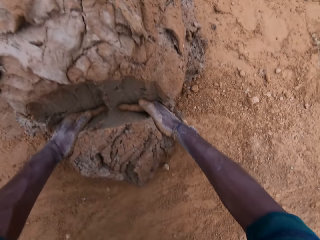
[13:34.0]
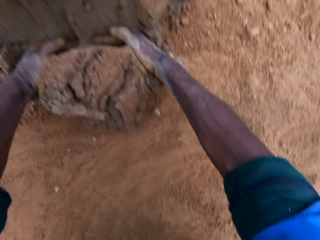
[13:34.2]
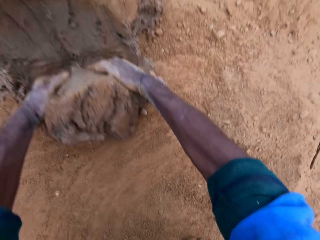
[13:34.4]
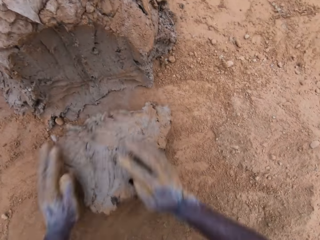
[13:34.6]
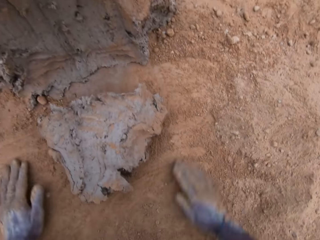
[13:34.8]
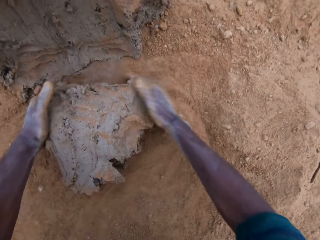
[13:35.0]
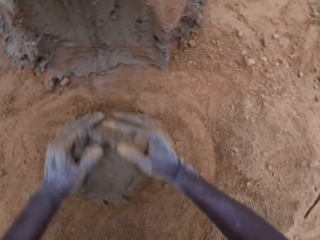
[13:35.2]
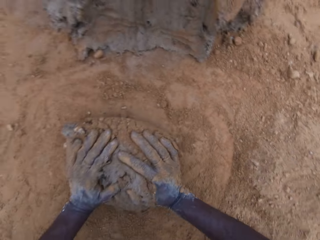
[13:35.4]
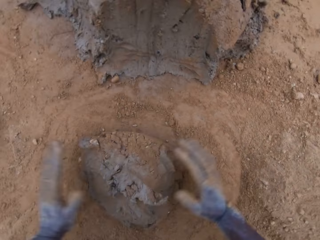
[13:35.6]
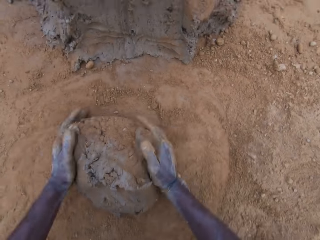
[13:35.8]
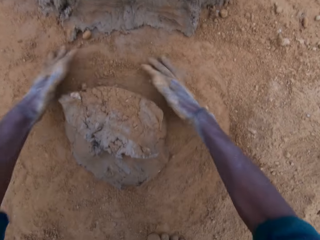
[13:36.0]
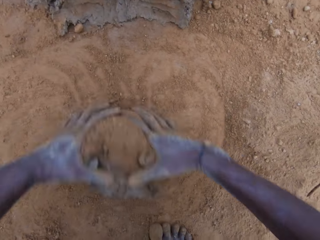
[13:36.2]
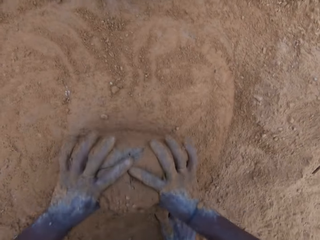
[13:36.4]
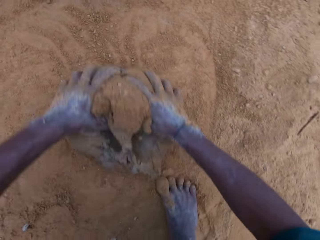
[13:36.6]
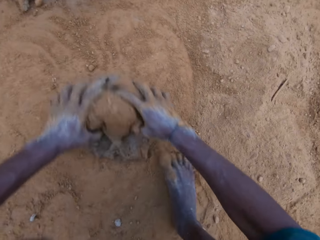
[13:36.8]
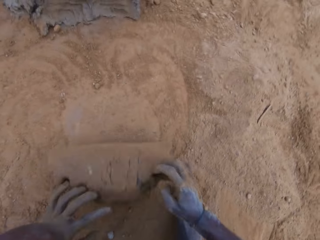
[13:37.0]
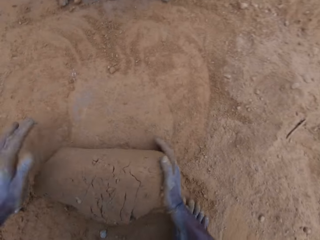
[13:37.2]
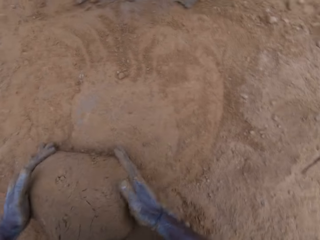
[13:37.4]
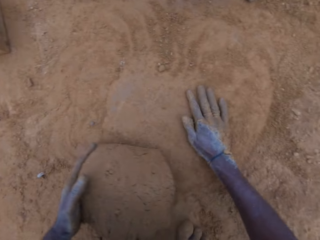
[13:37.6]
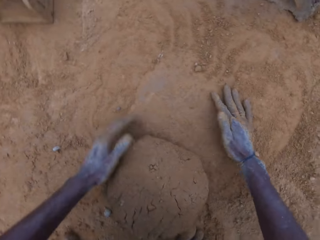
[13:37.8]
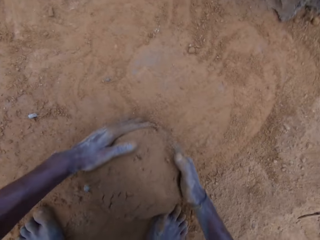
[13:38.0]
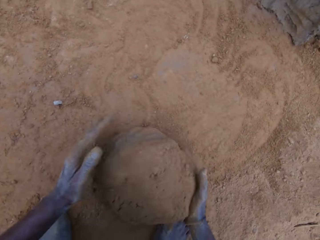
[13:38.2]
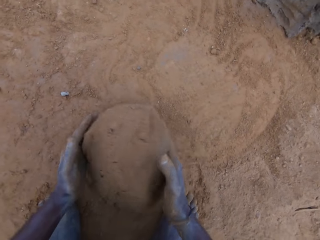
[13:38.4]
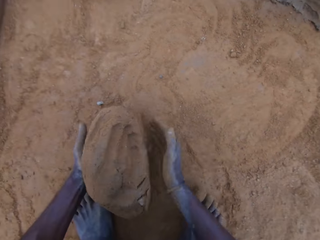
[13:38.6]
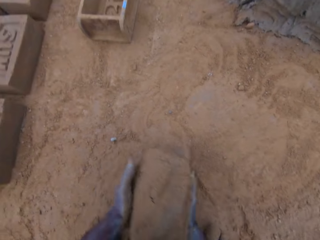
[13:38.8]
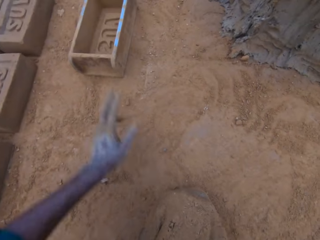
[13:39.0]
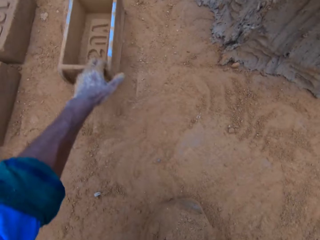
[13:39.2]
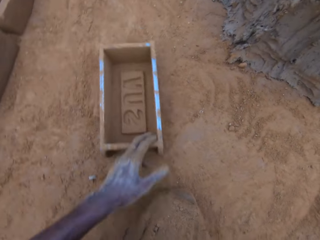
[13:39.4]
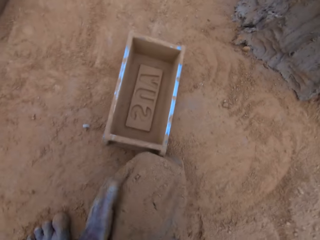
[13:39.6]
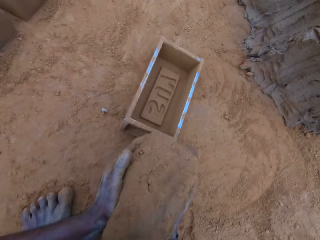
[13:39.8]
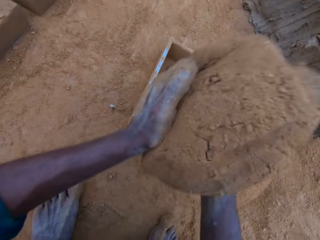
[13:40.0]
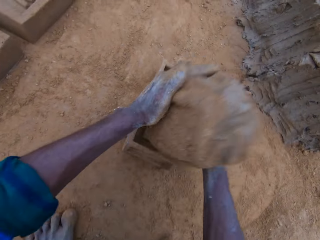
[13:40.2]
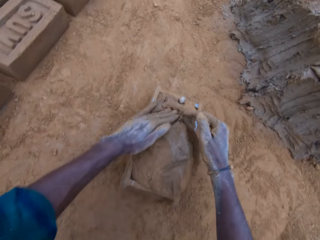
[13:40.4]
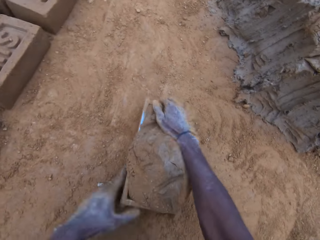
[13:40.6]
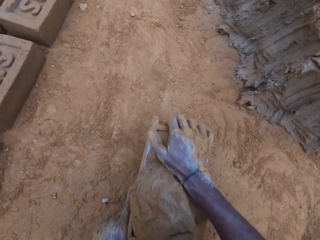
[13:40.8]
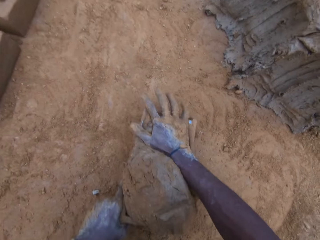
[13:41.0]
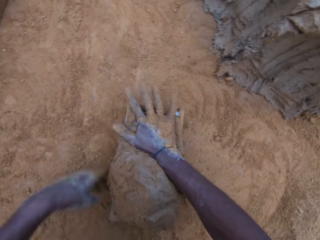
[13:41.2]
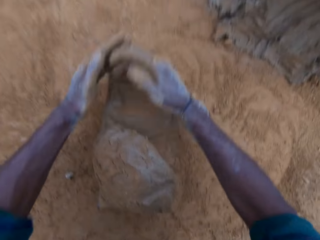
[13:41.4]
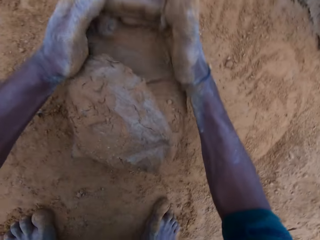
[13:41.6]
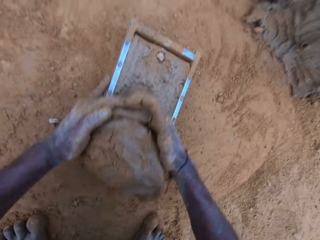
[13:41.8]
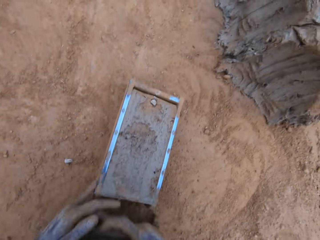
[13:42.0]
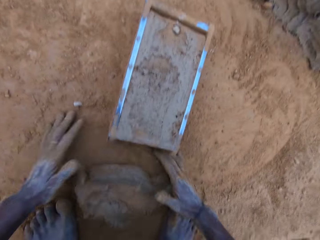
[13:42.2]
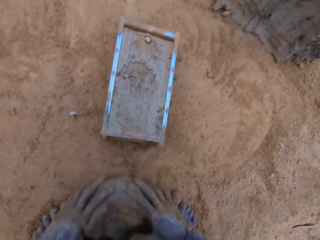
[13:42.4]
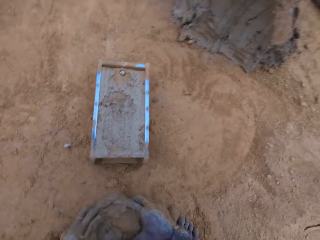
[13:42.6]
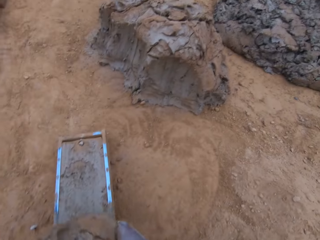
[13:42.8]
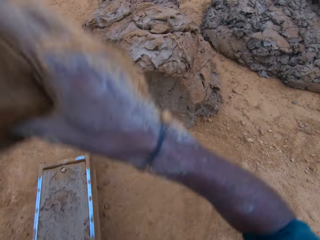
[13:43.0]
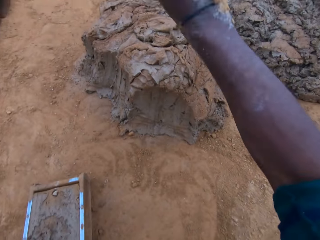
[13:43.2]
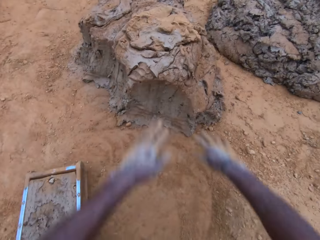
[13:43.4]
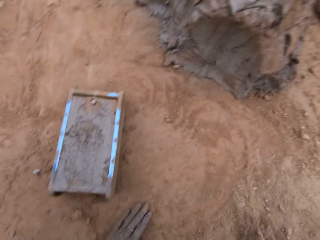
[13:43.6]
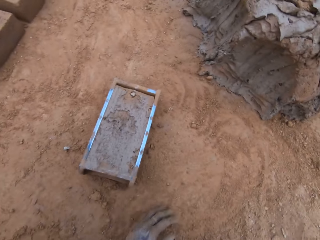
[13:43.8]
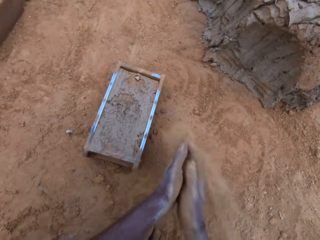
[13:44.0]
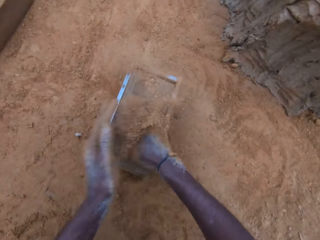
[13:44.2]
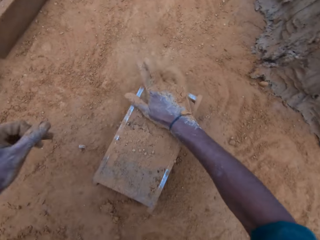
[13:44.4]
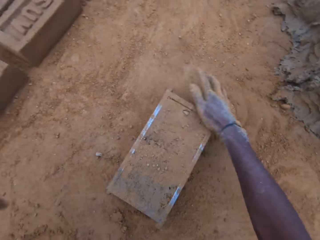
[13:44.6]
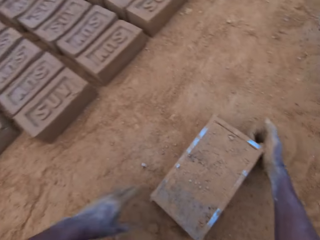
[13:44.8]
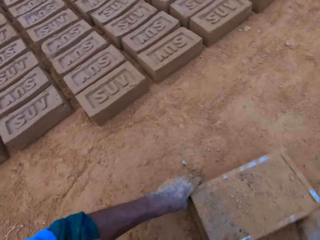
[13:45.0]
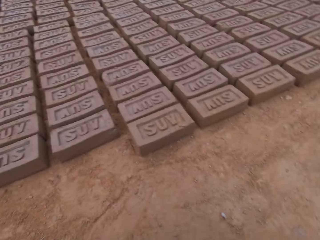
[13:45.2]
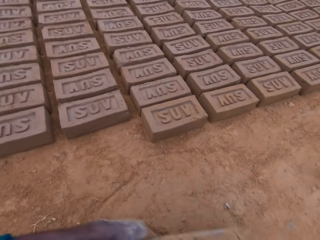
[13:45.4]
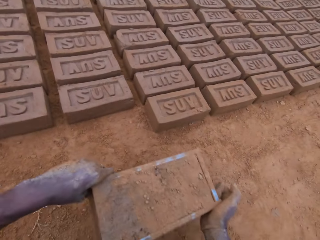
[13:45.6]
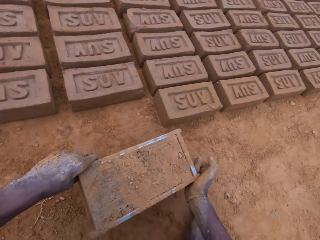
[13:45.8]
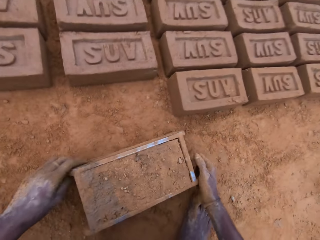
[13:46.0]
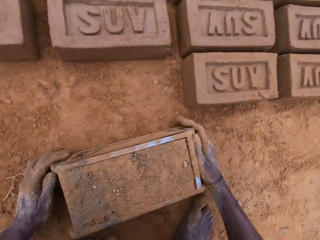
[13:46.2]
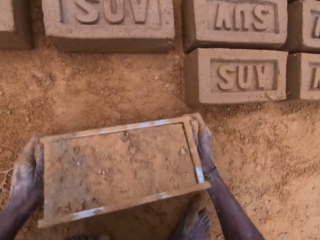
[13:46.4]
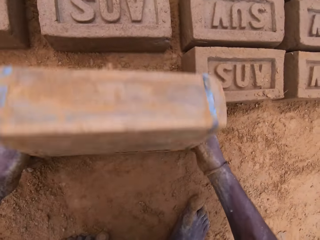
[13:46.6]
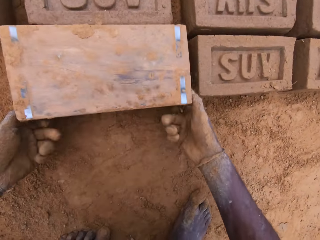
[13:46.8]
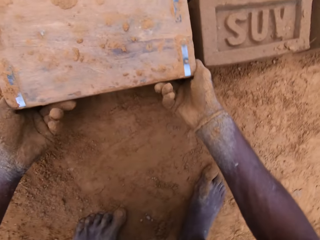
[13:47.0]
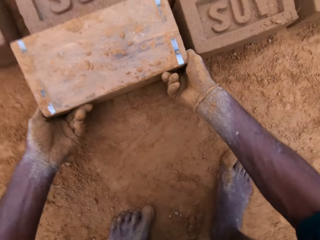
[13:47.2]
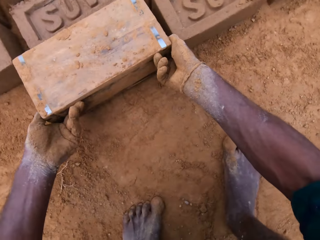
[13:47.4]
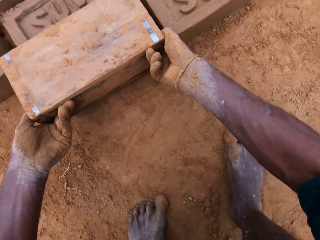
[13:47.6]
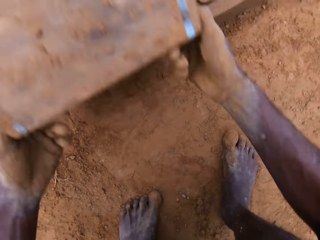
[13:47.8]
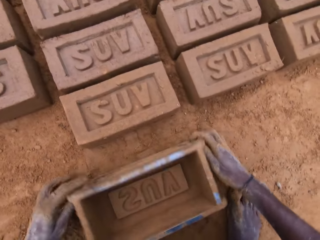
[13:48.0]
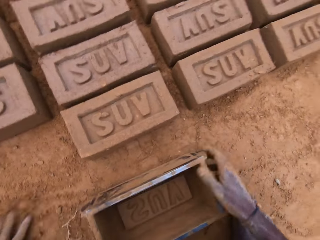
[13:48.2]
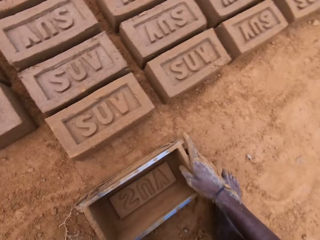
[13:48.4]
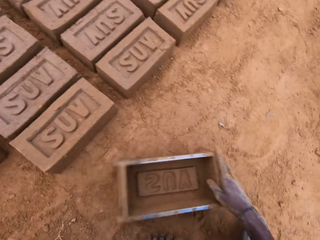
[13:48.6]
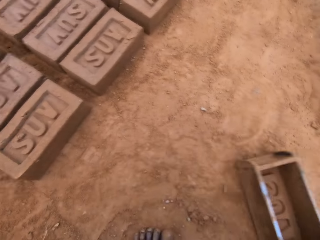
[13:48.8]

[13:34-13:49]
The camera wearer scoops mortar or mud with his hands. He rolls the mud on the ground. He mixes the mortar on the ground. He pulls the mold closer on the ground. He carries the mortar from the ground. He drops the mud in the mold. He compresses the mud in the mold. He cuts the mud from the mold. He levels the mortar in the mold with his hands. He takes the excess mortar on the ground. He throws the mortar. He wipes his hands with soil. He sprinkles the soil on the mold, spreads the soil in the mold. He rubs sand on the mold. He carries the mold. He picks up the wooden brick mold from the ground. He puts down the wooden brick mold on the ground. He puts down a clay mixture from the wooden brick mold on the ground. He turns the mold upside down. He retrieves the mold. He puts down the wooden brick mold on the ground.

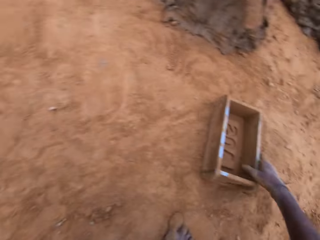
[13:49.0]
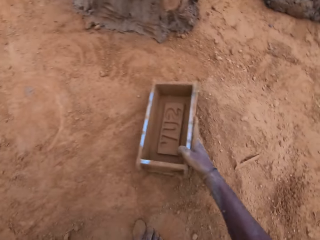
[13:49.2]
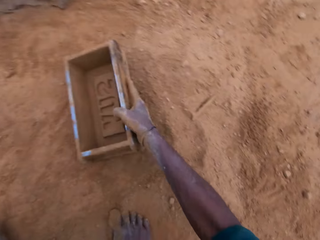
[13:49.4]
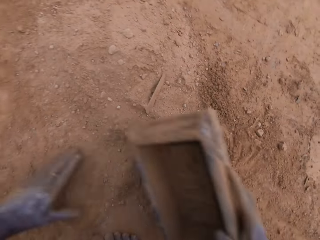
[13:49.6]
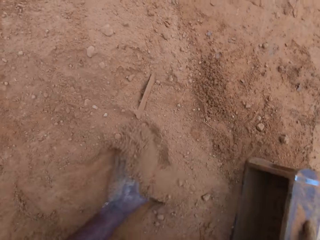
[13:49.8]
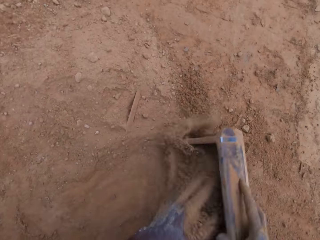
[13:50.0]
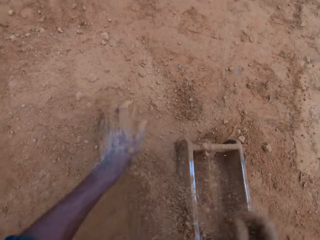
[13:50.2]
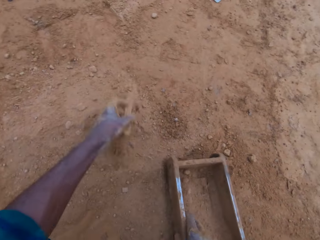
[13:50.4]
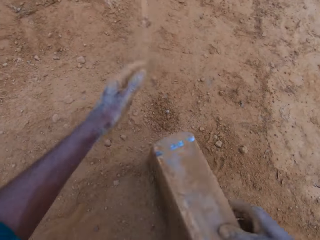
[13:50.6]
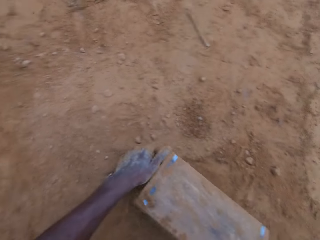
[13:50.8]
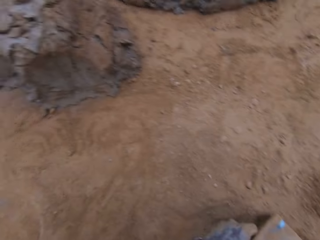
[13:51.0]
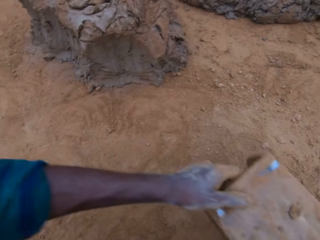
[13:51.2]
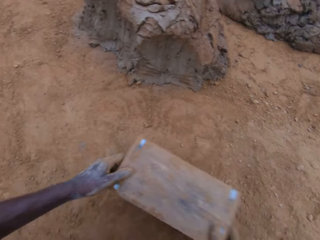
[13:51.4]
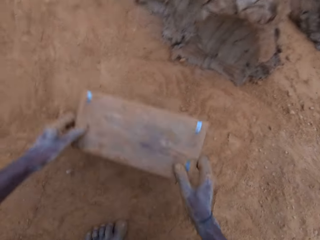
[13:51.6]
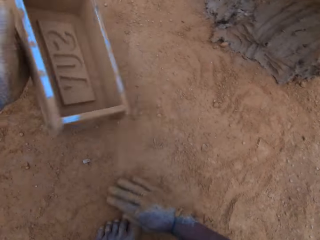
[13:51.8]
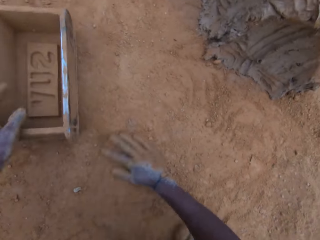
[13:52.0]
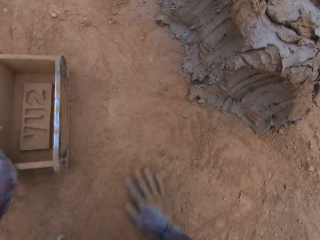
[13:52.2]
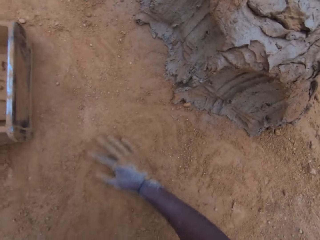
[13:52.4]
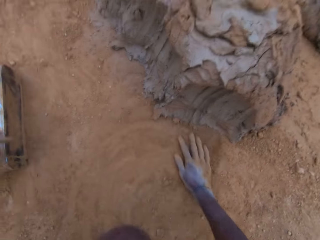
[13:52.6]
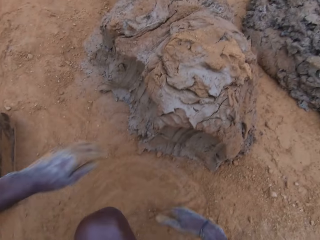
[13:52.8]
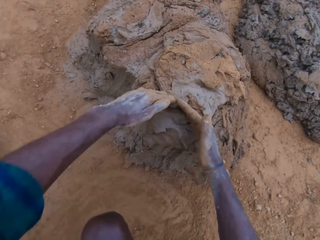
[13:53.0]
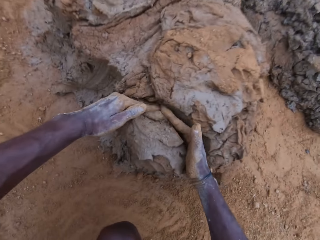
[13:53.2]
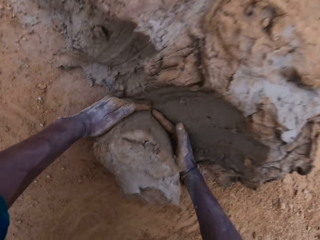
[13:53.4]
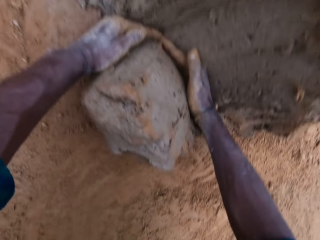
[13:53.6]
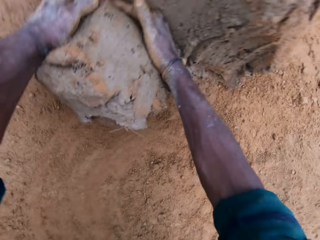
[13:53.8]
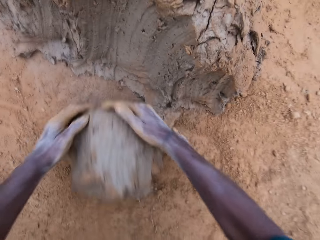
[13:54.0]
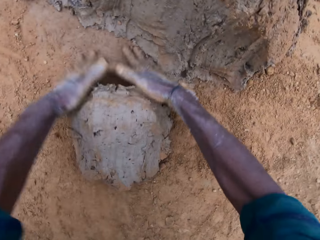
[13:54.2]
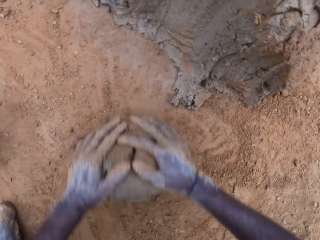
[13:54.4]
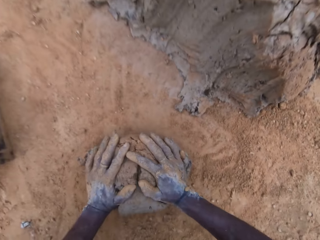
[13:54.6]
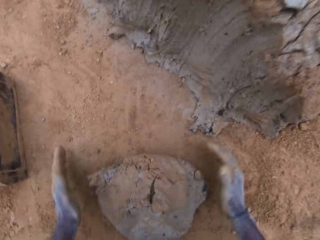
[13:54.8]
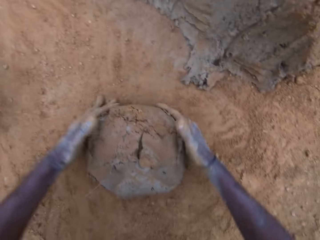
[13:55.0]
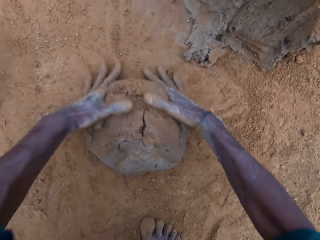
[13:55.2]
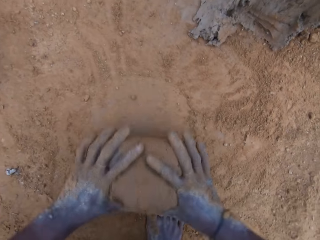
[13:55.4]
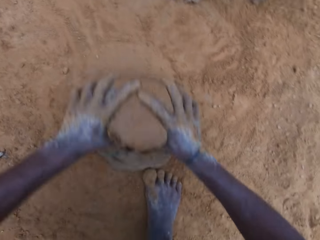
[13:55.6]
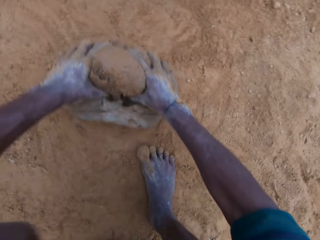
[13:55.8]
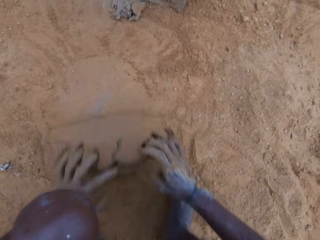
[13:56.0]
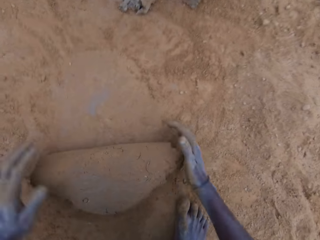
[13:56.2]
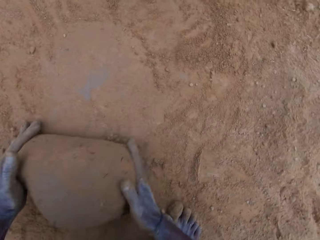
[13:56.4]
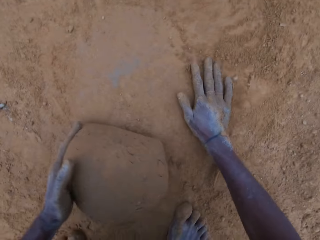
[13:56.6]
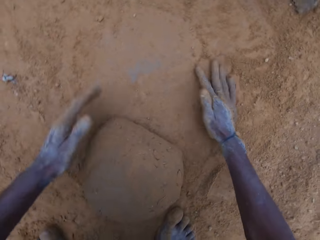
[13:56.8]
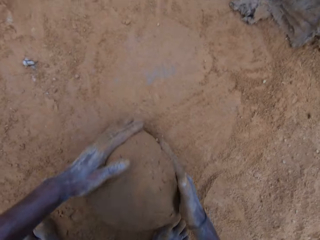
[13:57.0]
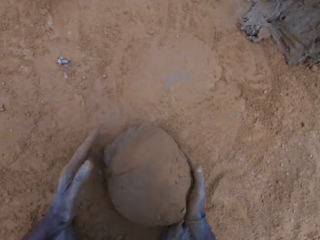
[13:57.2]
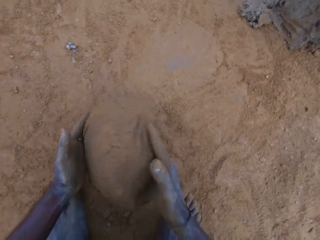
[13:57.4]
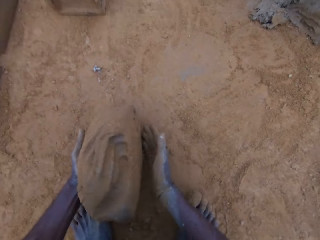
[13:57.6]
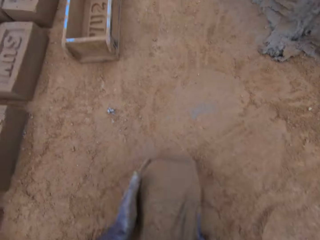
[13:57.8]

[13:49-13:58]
The camera wearer moves a wooden brick mold on the ground. He puts soil or sand in the wooden brick mold. He pours away the sand in the mold. He flips the wooden brick mold on the ground. He puts down the wooden brick mold on the ground. He assembles the soil on the ground with hands. He rubs his hand on the ground. He scoops mortar with his hands. He cuts a clay mixture with hands. He molds the clay mixture with hands. He mixes the mortar on the ground.
